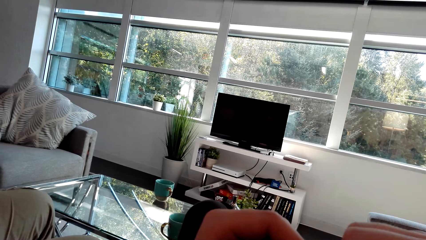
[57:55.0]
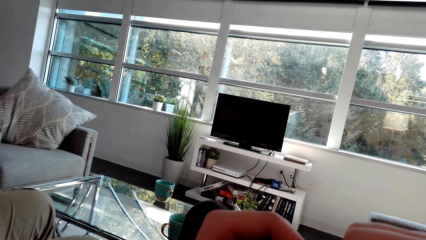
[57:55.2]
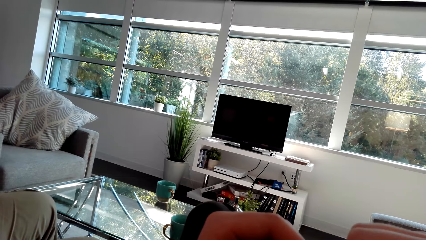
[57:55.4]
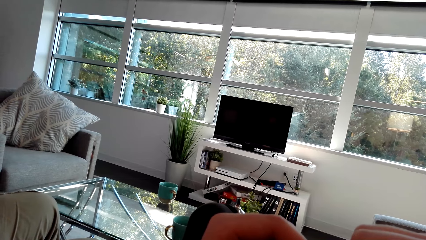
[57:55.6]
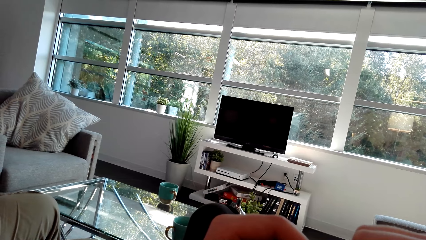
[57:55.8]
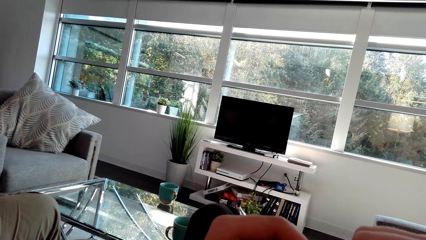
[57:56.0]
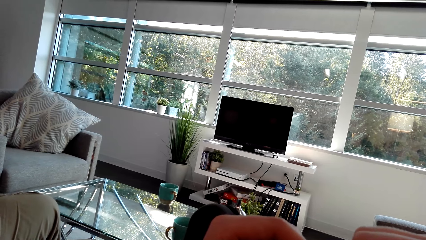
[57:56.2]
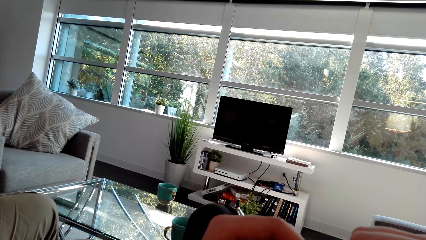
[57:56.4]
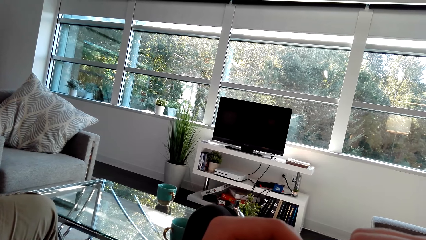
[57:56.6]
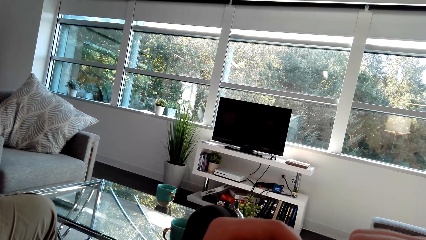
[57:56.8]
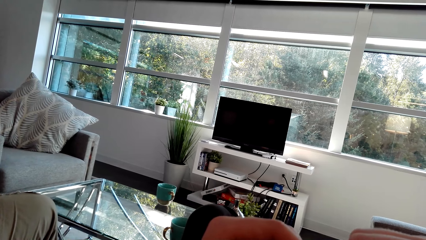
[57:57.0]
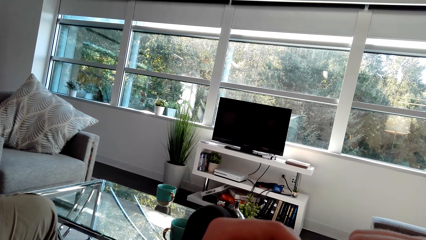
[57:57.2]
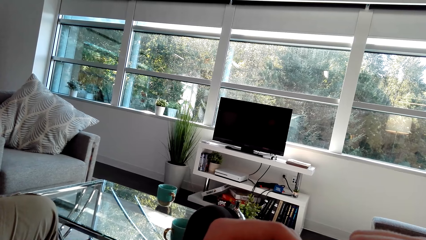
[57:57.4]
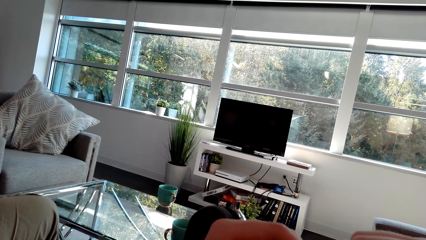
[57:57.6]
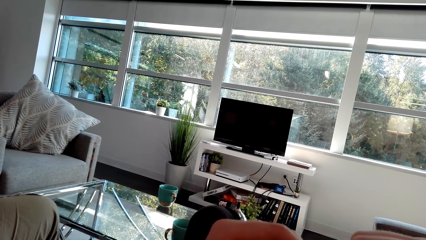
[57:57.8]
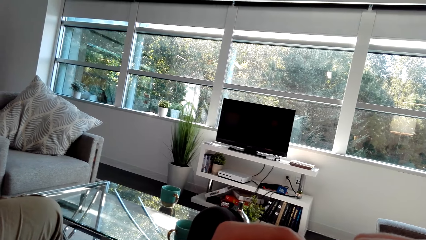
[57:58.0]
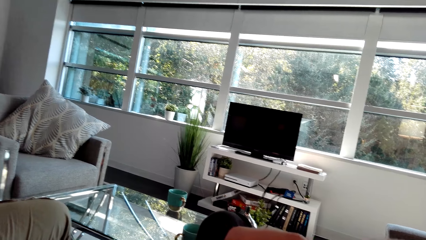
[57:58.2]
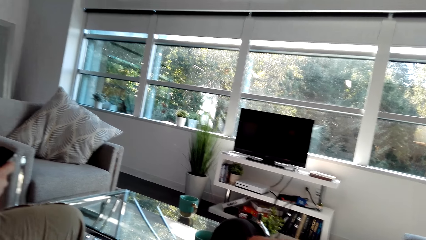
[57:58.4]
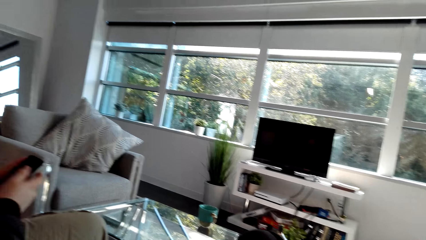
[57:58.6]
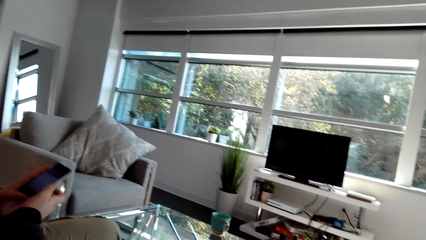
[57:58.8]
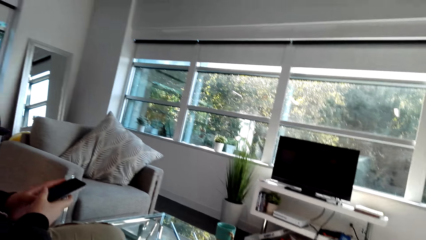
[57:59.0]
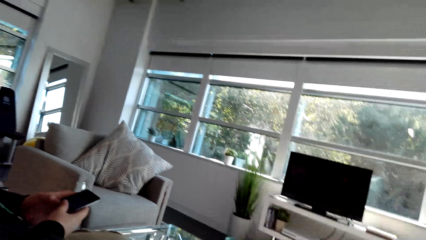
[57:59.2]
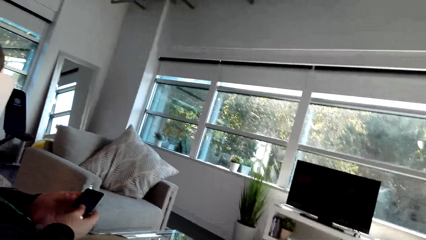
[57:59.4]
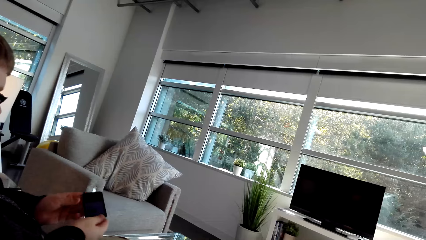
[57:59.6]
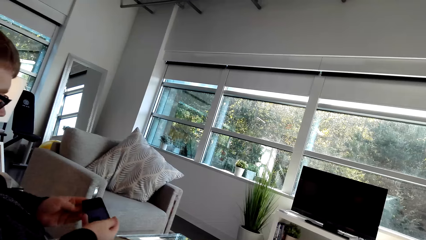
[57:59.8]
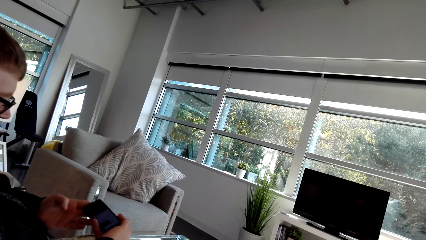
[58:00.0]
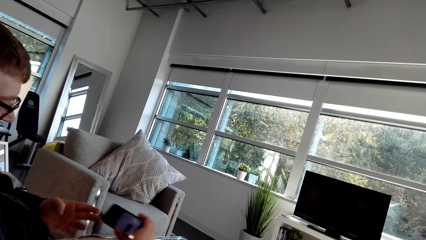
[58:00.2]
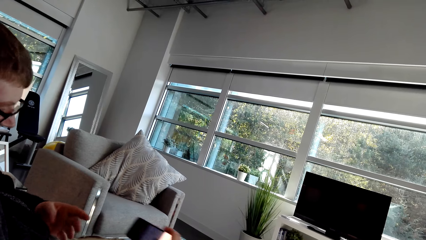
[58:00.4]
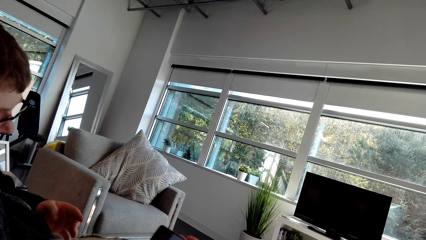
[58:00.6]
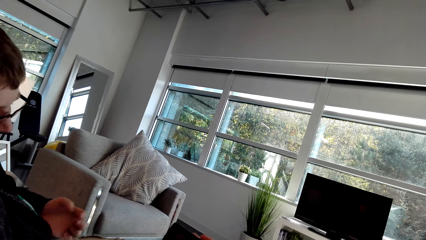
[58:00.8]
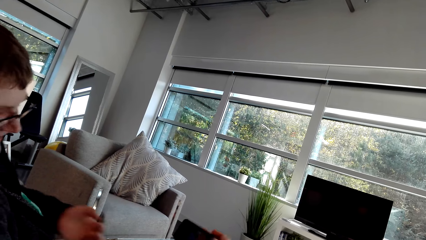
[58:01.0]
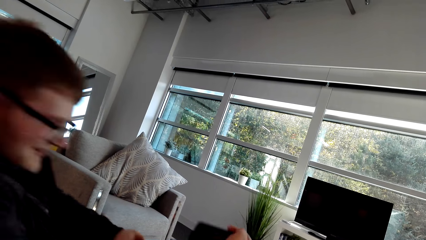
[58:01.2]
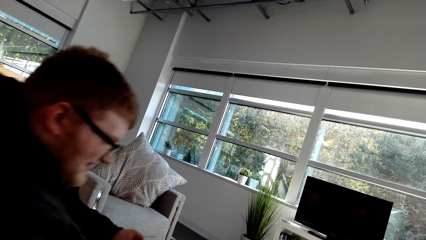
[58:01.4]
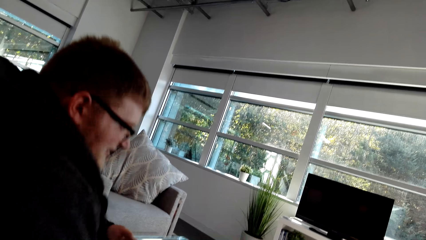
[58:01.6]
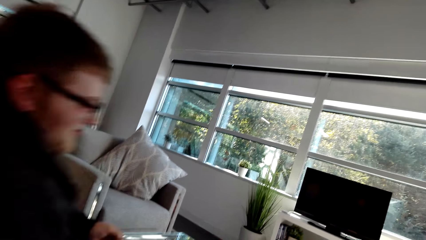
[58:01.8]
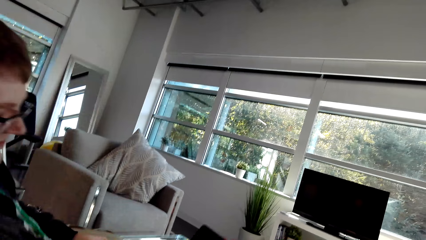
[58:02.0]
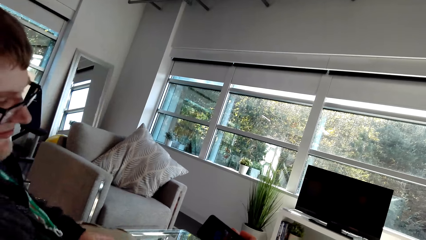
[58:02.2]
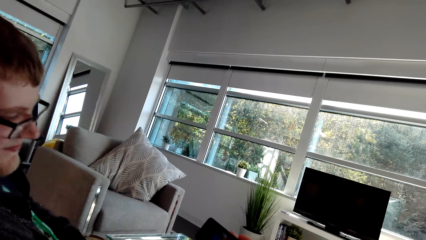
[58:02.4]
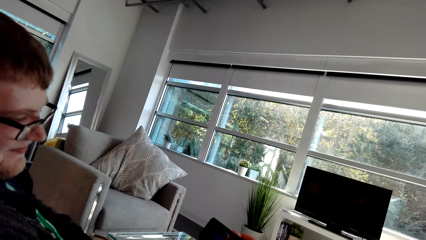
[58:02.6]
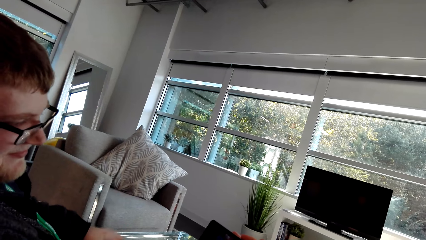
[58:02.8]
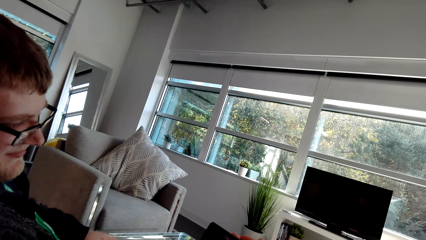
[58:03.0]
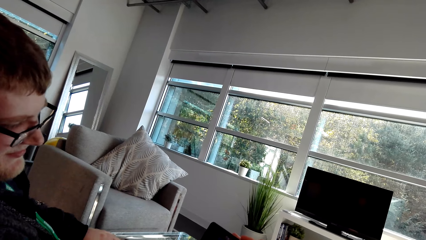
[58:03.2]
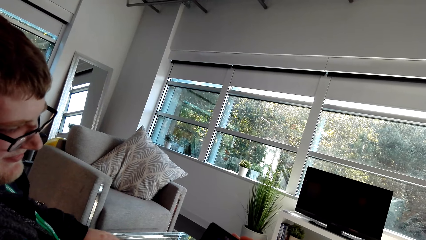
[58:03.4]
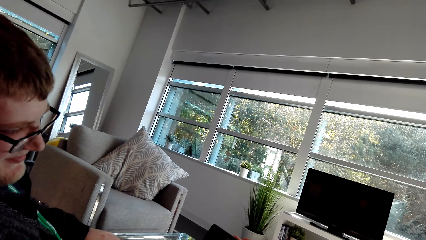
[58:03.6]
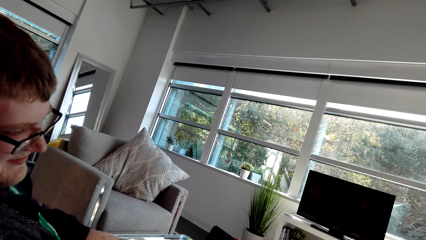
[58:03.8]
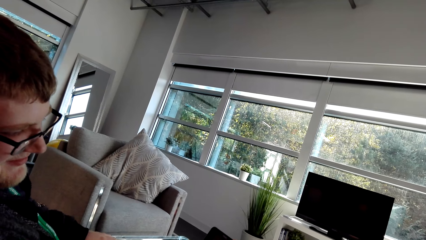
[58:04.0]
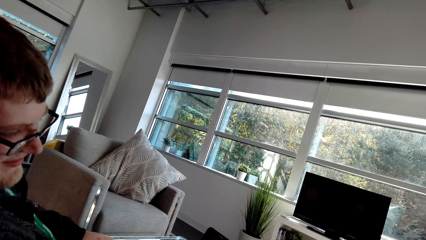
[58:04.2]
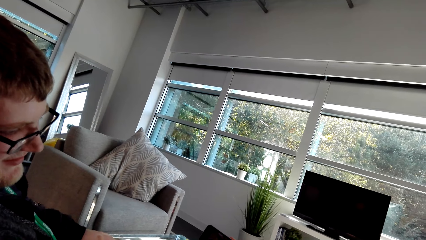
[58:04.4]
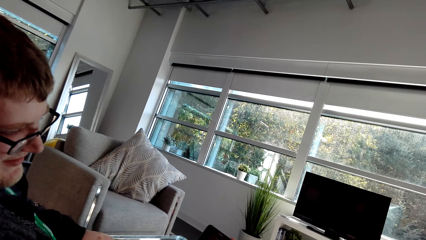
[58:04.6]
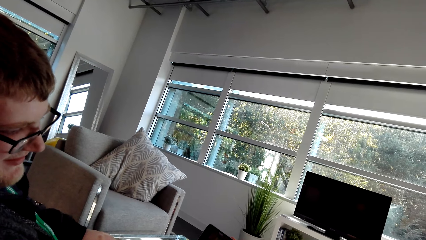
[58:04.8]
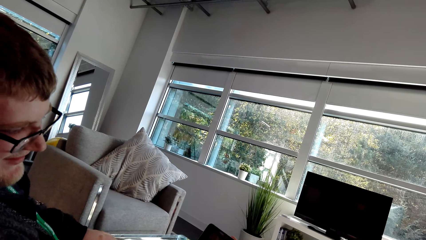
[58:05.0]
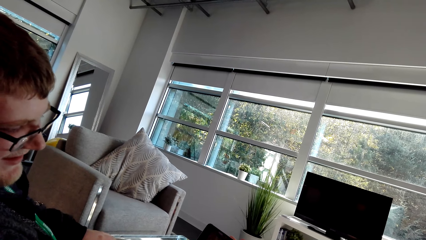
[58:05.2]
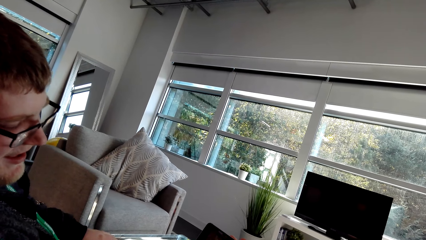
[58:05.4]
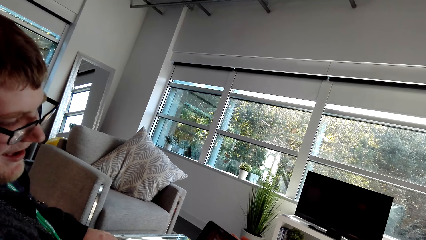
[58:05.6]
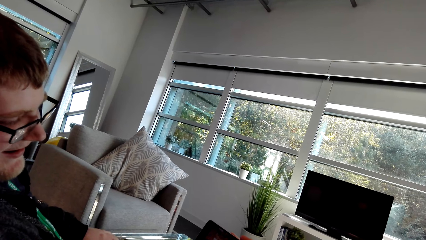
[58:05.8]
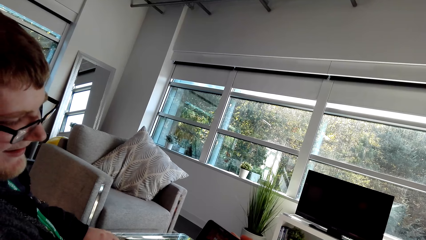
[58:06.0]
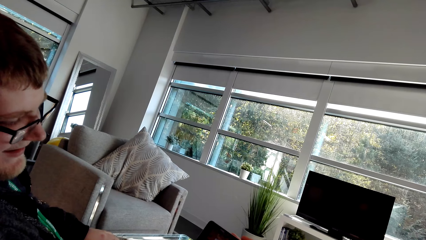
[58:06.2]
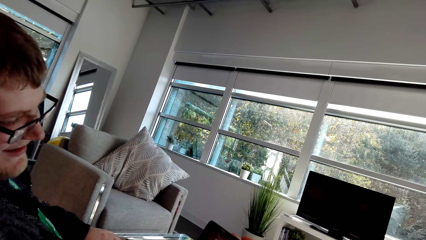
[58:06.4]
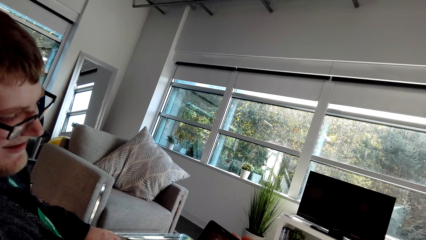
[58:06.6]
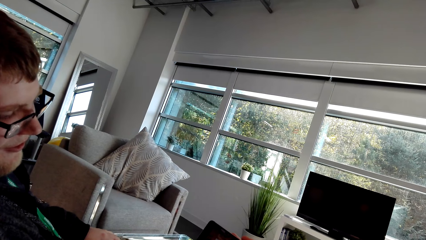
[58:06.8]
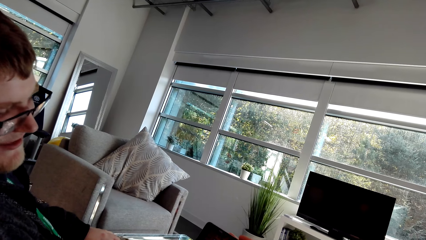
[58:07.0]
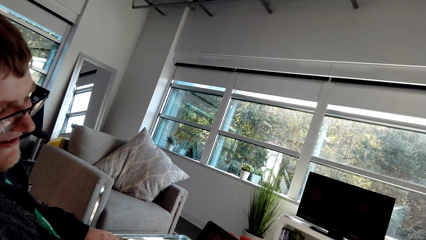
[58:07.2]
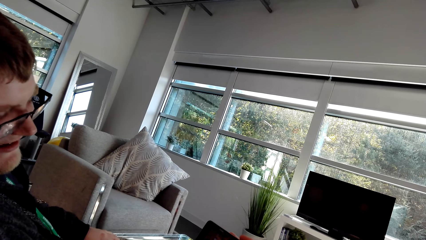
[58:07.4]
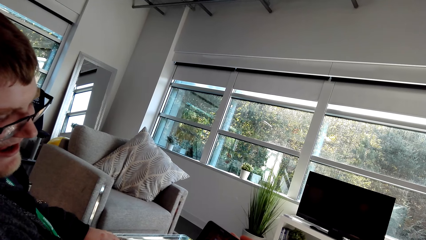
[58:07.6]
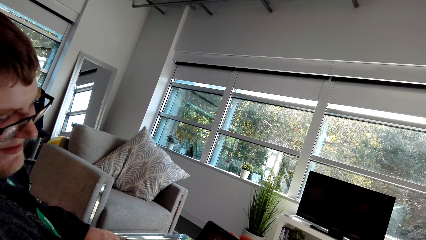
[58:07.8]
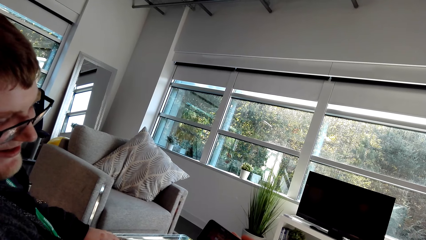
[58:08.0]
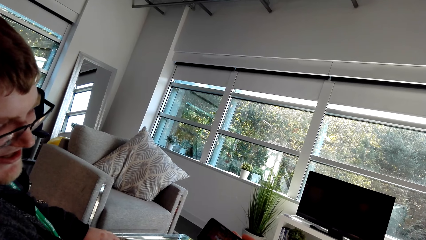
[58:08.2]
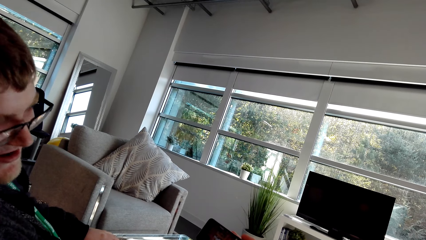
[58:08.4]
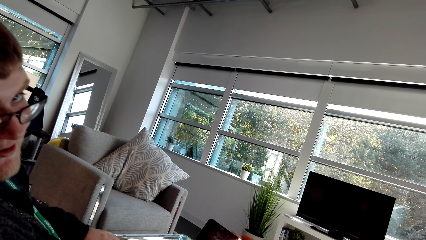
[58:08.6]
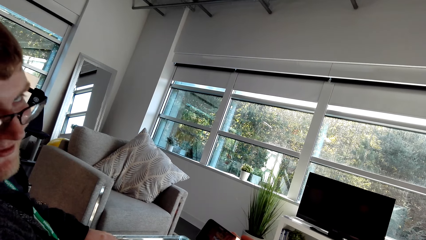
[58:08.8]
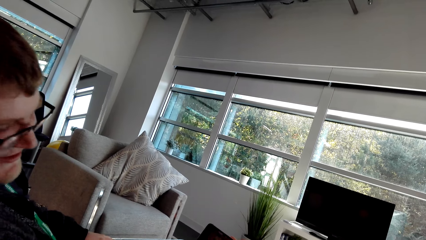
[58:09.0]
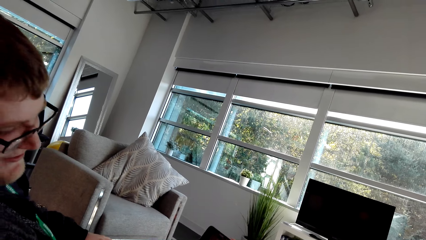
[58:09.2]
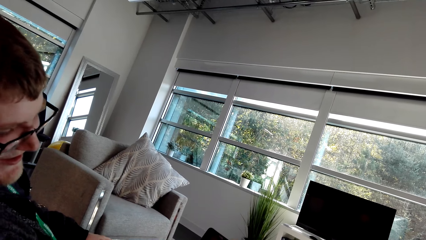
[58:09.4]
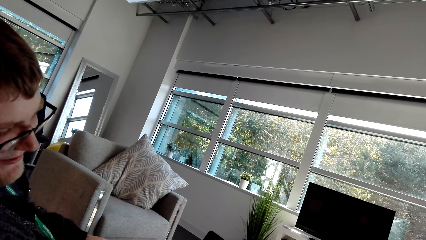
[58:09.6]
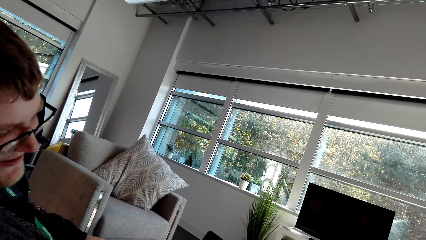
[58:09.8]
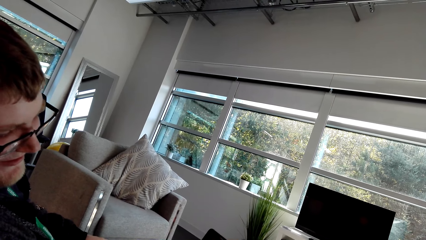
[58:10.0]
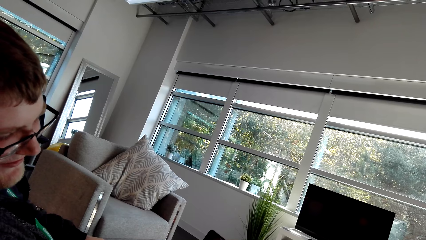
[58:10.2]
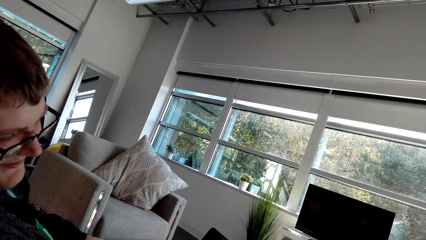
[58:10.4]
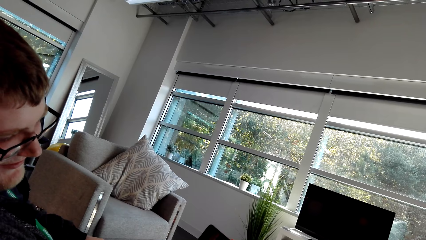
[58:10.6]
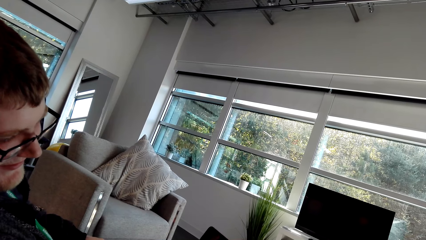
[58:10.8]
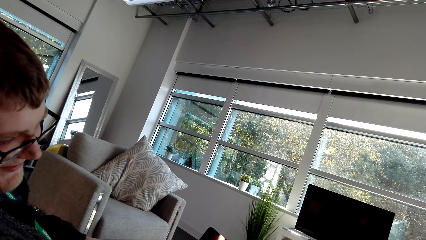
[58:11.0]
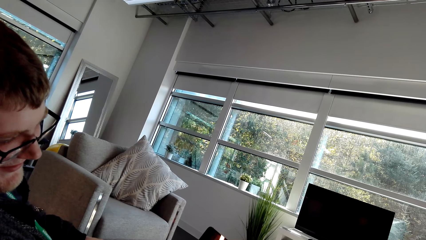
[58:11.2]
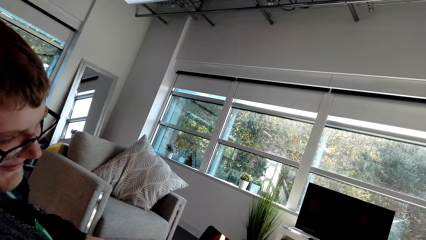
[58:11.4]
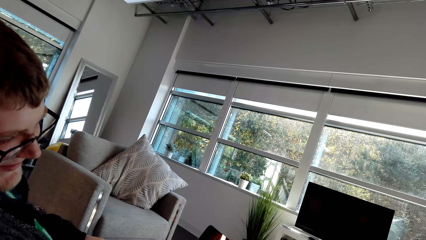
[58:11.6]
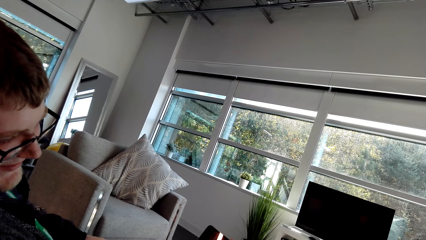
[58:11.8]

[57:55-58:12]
A man laughs and turns the phone. The camera wearer talks. The man talks.
